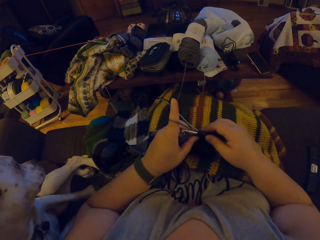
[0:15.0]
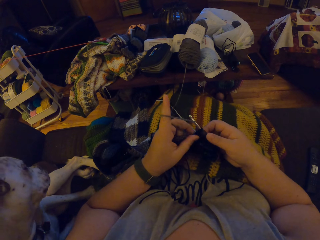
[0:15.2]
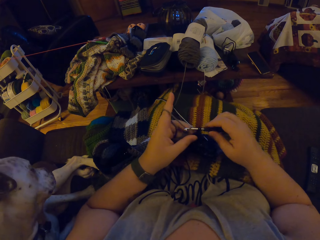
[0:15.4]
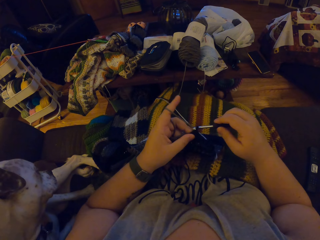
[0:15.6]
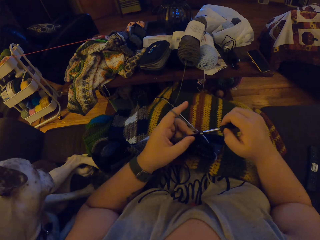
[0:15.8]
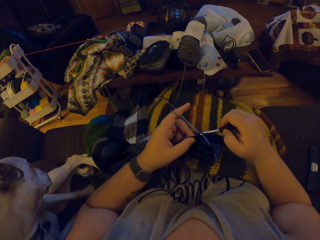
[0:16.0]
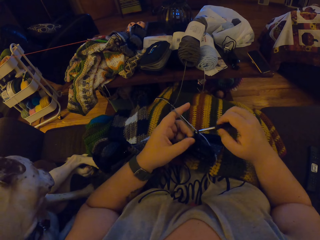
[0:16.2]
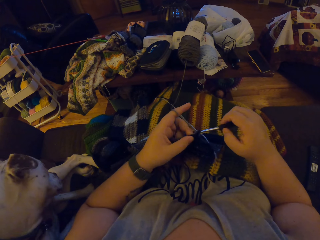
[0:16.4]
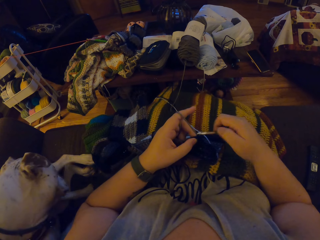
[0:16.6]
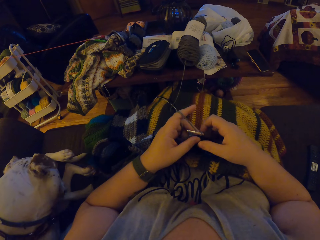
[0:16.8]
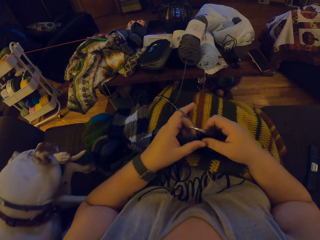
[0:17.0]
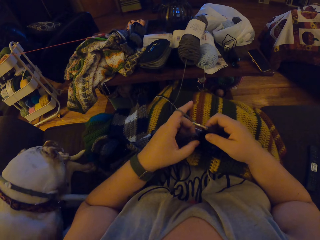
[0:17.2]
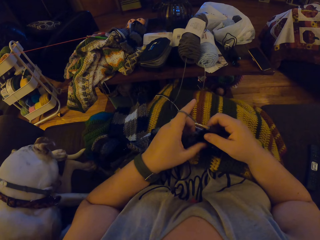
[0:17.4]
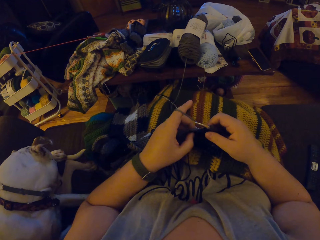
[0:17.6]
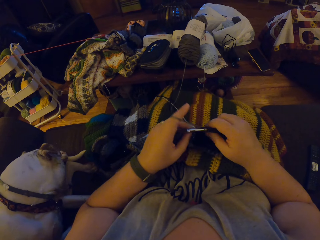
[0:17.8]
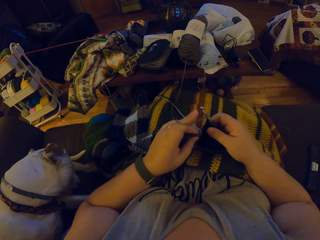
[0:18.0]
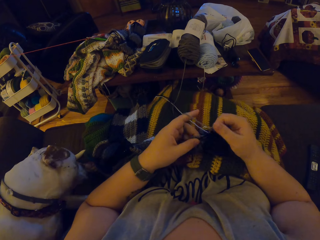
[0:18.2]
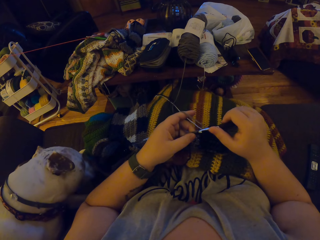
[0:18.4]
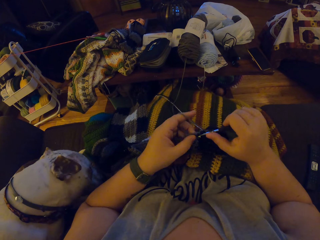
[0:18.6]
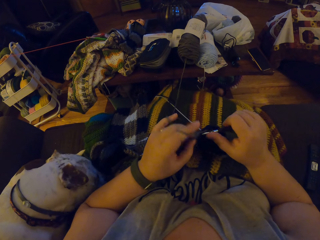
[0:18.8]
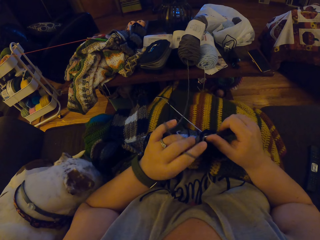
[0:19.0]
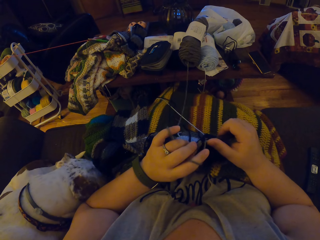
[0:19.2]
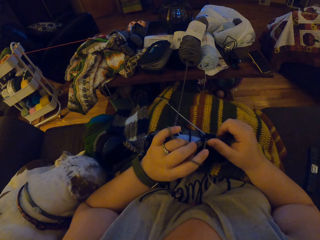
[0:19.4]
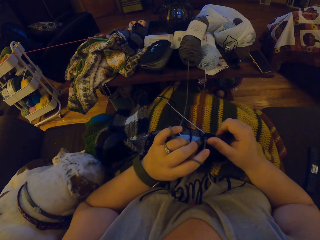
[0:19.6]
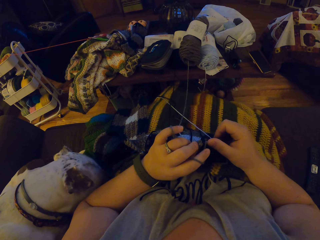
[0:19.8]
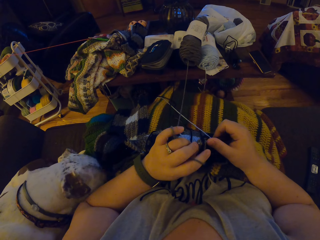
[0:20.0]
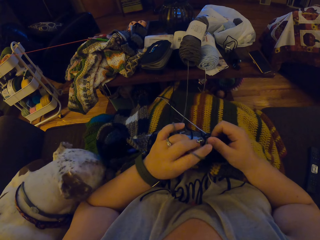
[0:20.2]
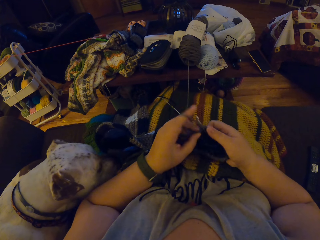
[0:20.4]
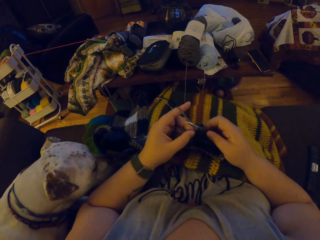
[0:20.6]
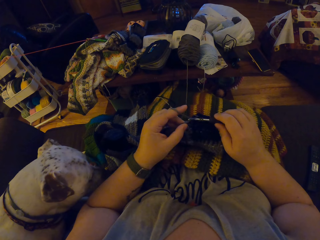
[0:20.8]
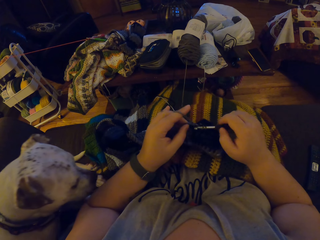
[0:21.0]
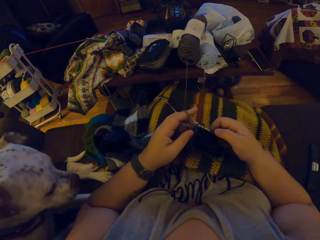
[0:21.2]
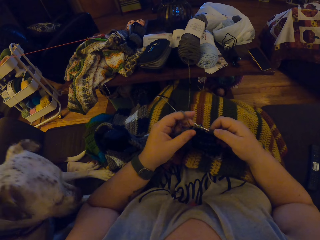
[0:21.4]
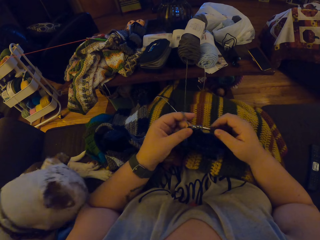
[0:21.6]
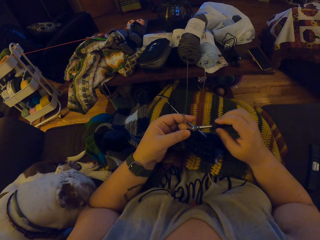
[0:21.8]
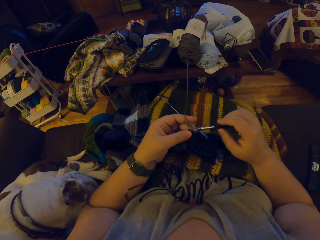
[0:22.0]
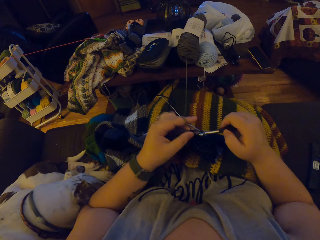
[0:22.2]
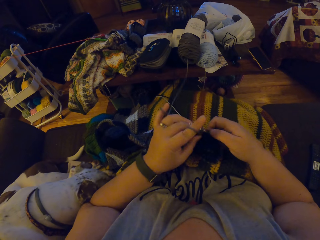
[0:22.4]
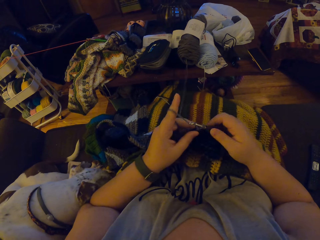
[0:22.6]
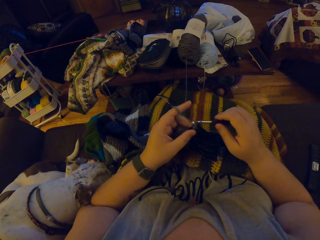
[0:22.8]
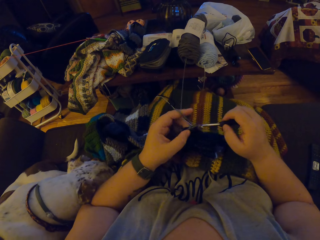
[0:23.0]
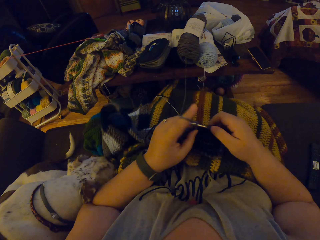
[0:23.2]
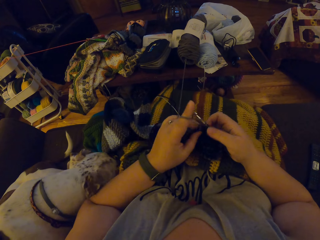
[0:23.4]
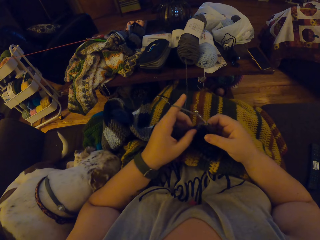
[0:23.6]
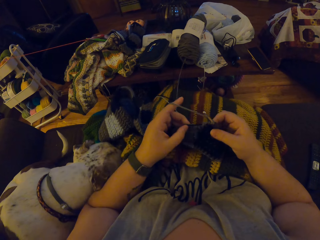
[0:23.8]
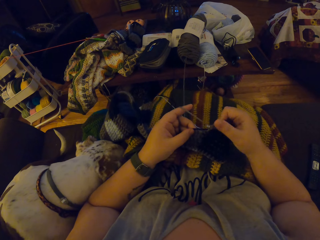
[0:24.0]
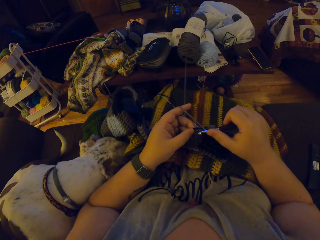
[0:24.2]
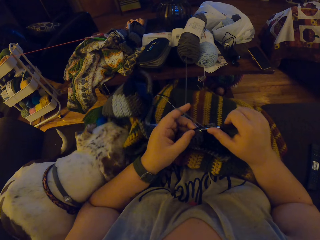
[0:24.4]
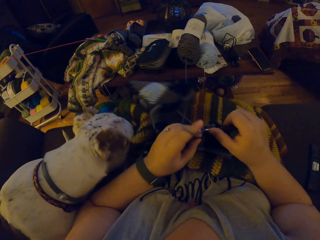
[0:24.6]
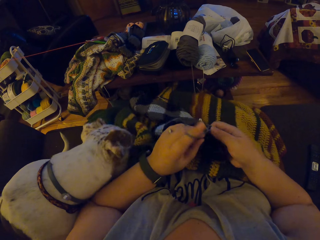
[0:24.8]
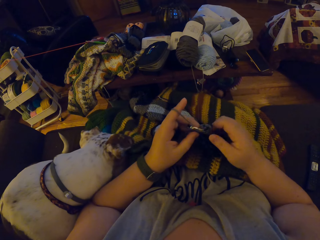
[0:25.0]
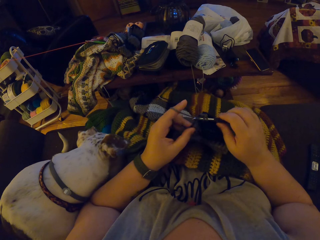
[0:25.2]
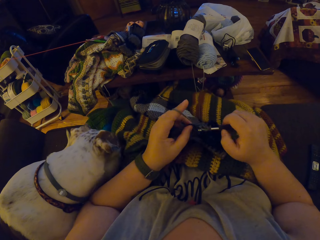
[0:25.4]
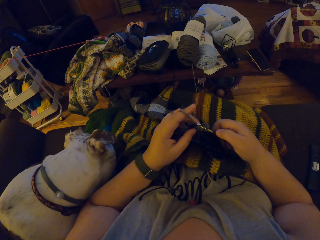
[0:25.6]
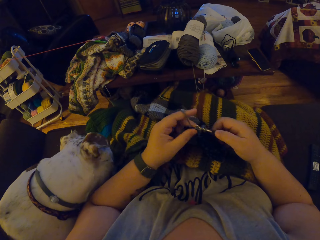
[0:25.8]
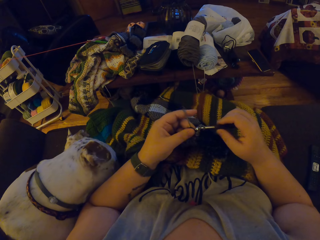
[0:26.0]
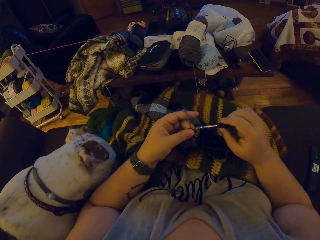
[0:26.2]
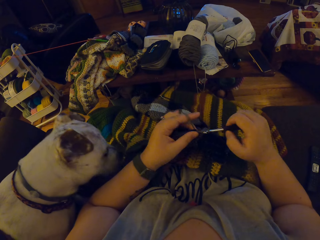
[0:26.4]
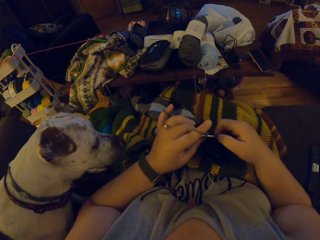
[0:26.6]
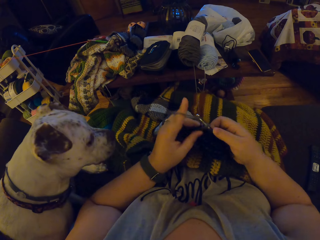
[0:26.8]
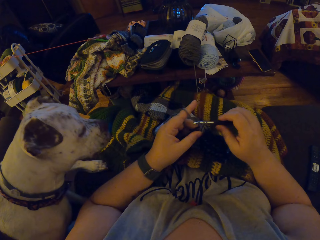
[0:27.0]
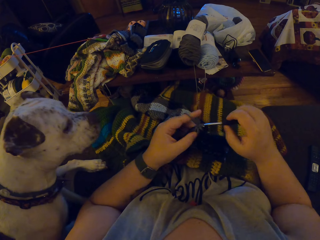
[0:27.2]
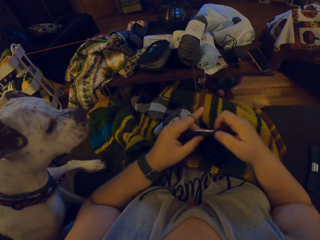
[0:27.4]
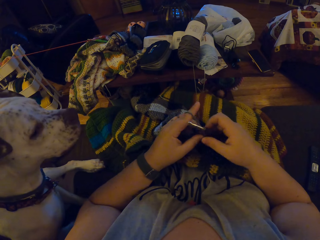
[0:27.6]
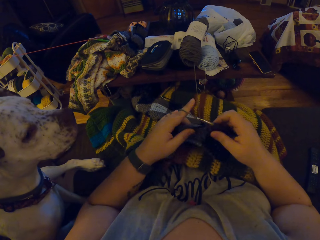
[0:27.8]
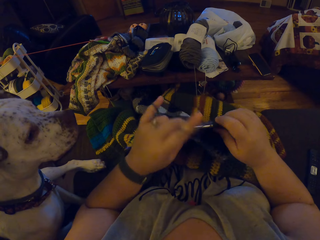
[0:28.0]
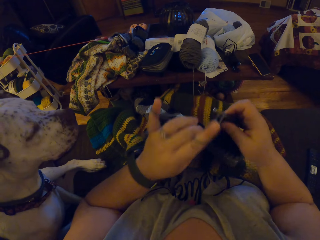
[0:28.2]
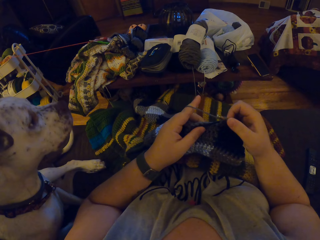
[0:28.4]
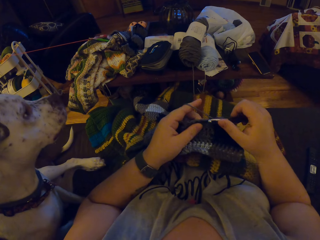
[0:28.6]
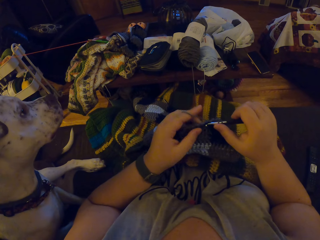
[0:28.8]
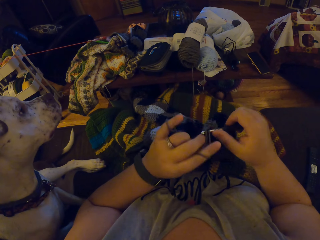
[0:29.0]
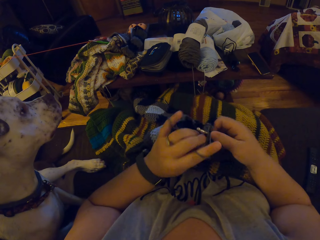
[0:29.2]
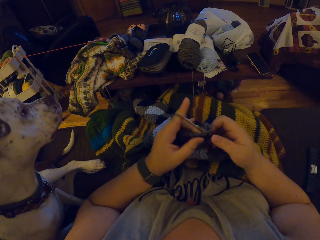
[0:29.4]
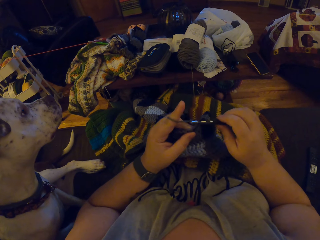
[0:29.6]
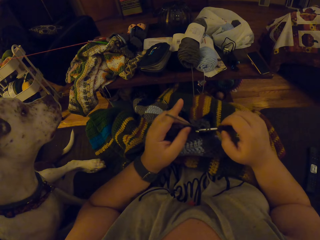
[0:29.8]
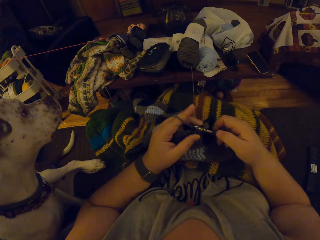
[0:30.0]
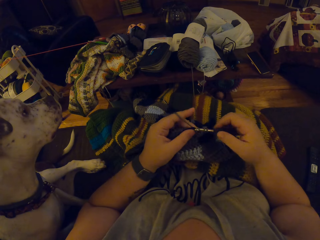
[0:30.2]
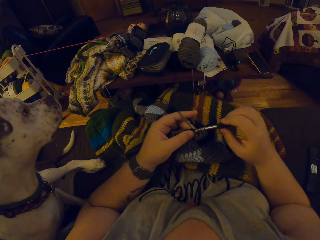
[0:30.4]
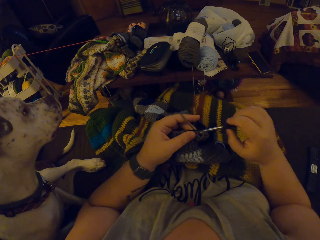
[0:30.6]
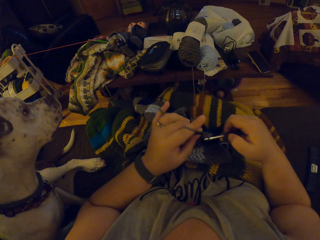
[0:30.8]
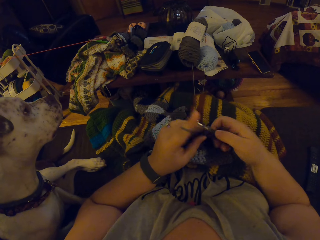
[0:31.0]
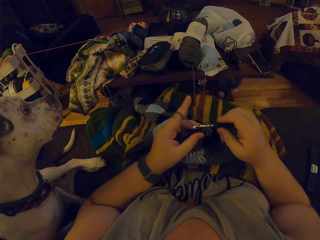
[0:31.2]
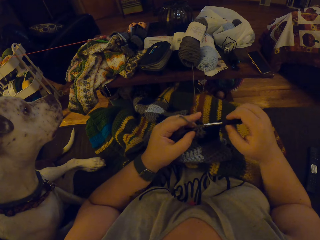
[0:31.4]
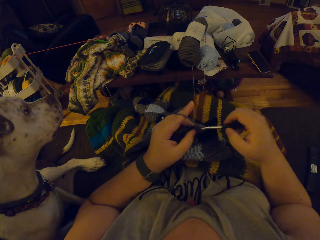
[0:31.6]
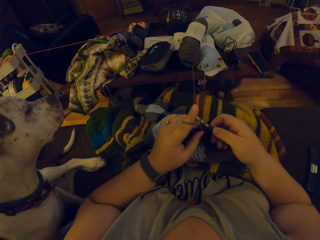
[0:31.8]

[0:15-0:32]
The camera wearer crochets the woolen fabric. They pull the woolen fabric. They crochet the woolen fabric.

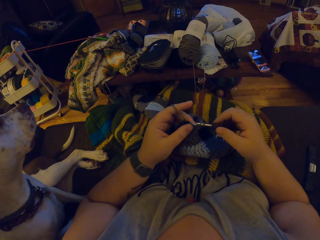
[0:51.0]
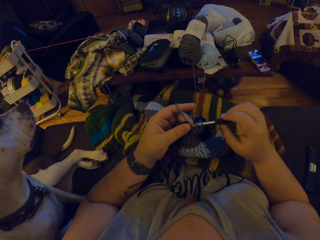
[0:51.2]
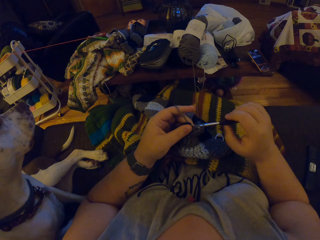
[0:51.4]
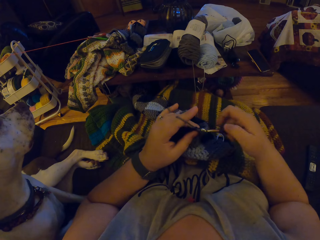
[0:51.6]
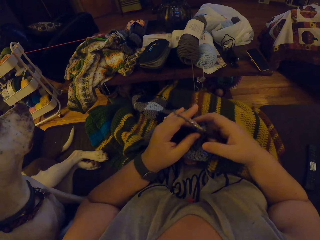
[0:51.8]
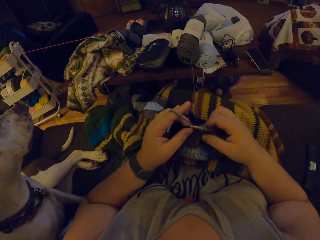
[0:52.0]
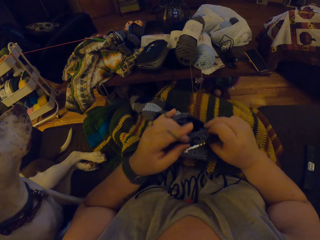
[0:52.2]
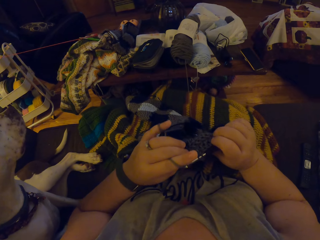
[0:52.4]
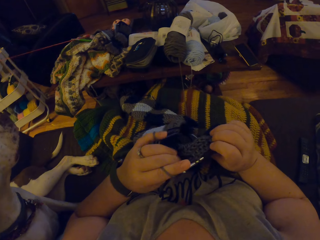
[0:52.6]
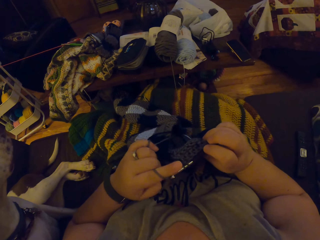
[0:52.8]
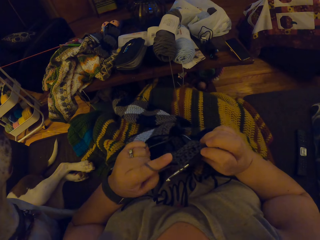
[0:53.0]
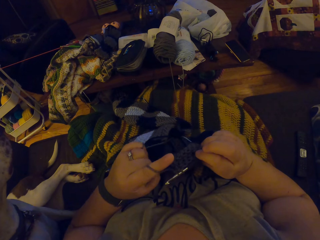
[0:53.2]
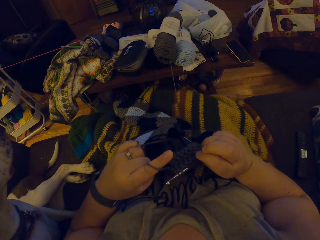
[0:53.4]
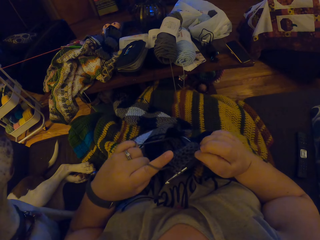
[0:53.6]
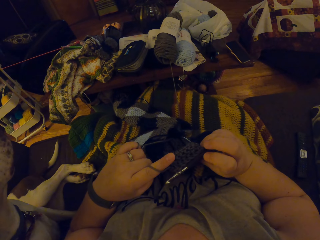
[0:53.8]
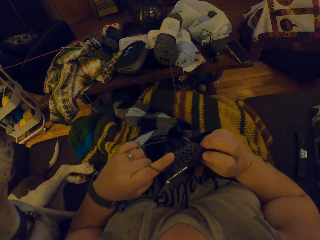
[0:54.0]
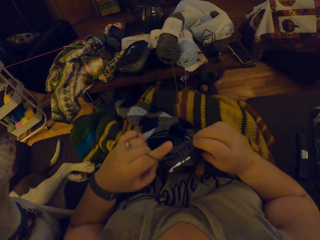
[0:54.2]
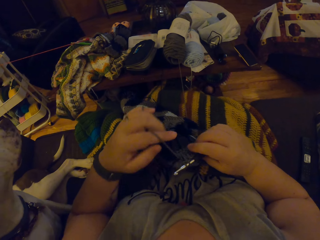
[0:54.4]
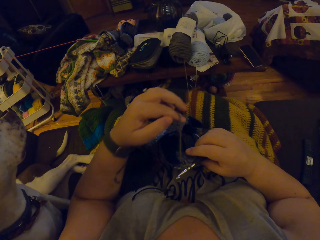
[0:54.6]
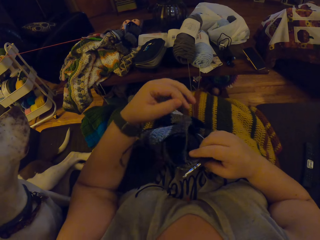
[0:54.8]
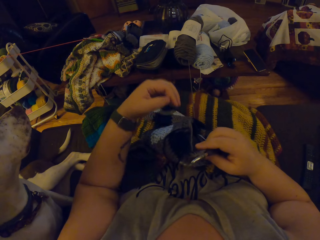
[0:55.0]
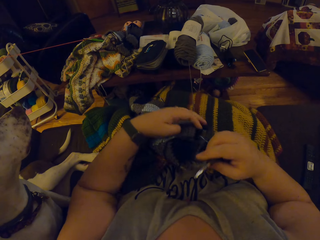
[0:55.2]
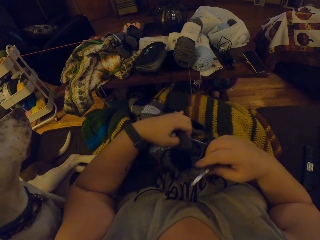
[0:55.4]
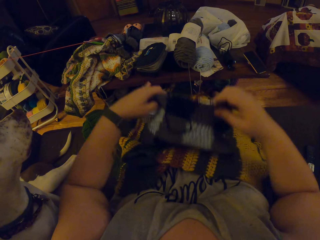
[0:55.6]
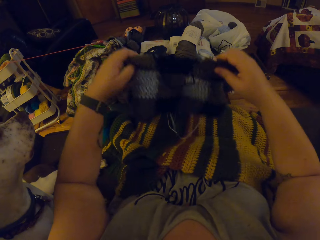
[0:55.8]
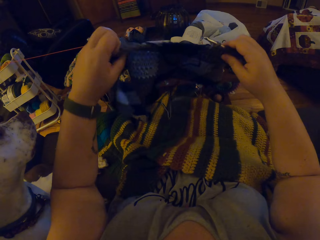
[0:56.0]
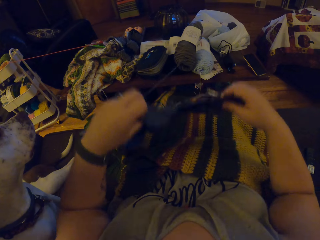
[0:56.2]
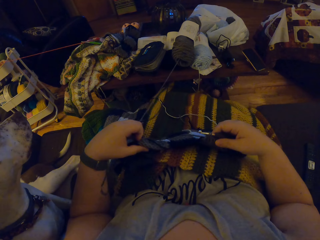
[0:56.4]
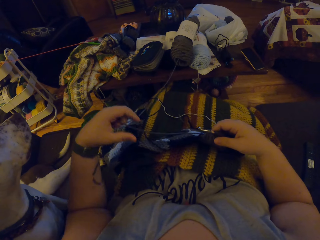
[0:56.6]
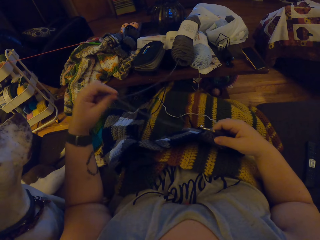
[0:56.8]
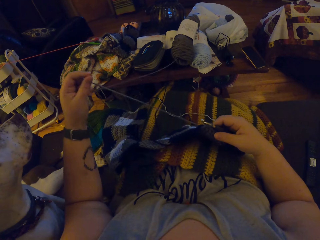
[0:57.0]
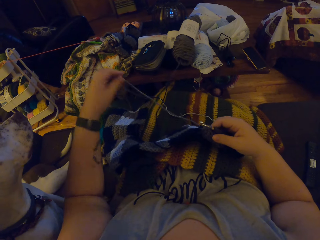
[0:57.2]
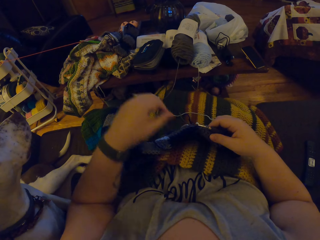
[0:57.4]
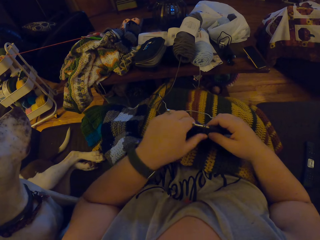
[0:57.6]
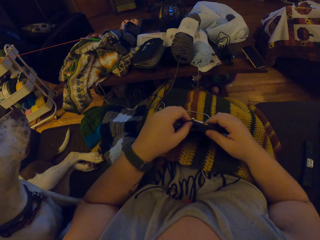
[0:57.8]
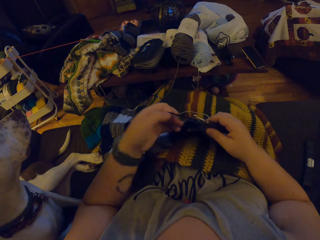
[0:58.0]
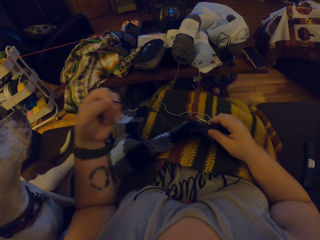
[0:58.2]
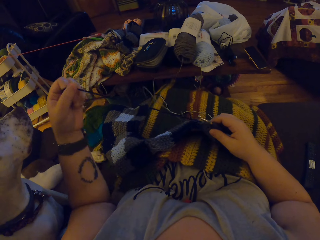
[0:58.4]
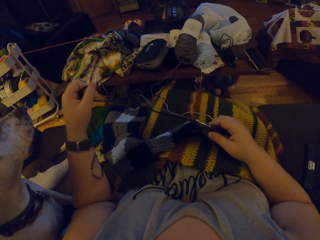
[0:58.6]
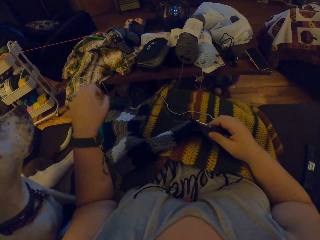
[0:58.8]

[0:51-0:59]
The camera wearer turns the woolen fabric. She removes the yarn from her left index finger. She pulls the yarn. She raises the crochet from her lap. She drops the crochet on her lap. She draws the yarns.
